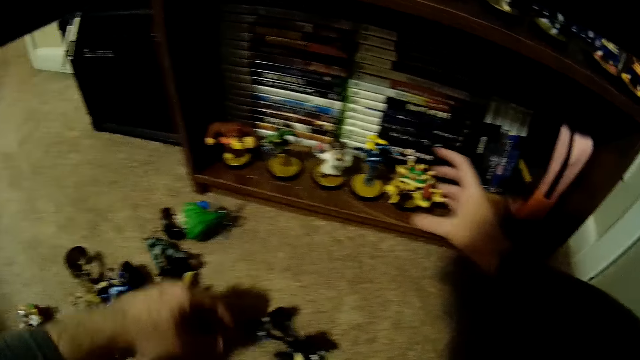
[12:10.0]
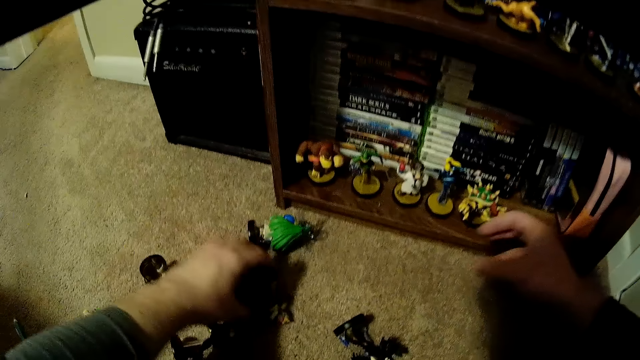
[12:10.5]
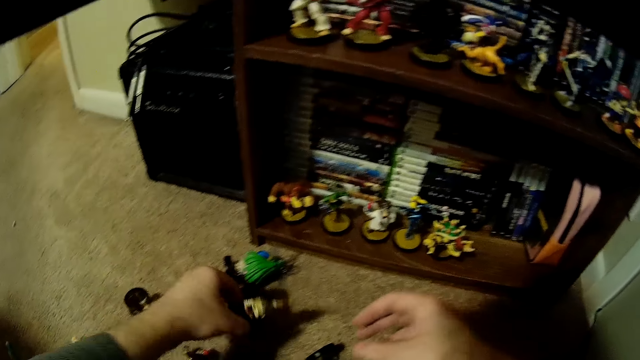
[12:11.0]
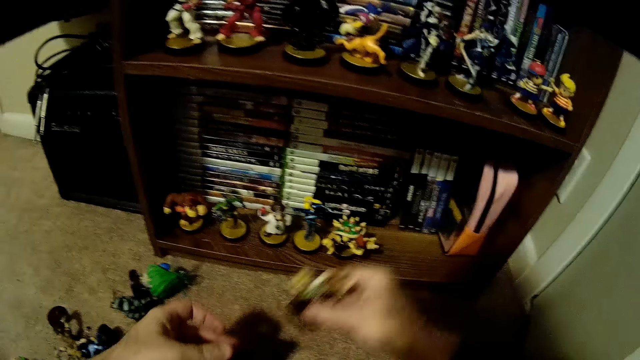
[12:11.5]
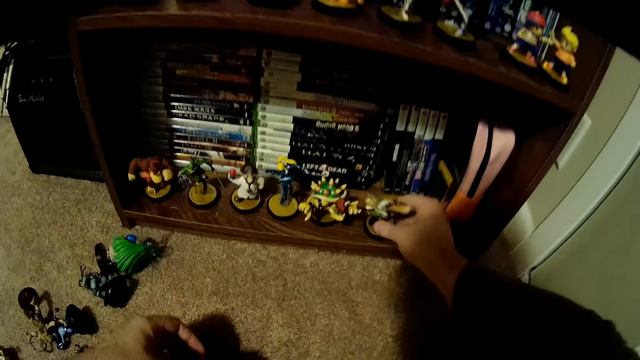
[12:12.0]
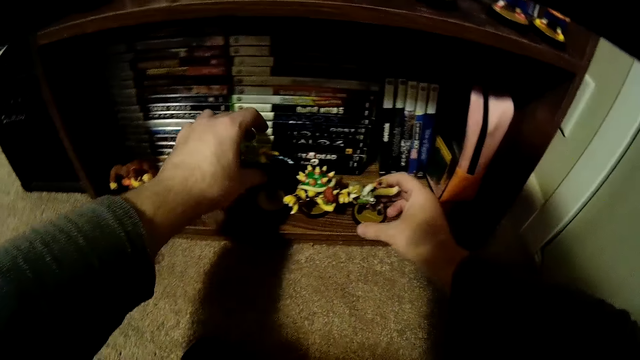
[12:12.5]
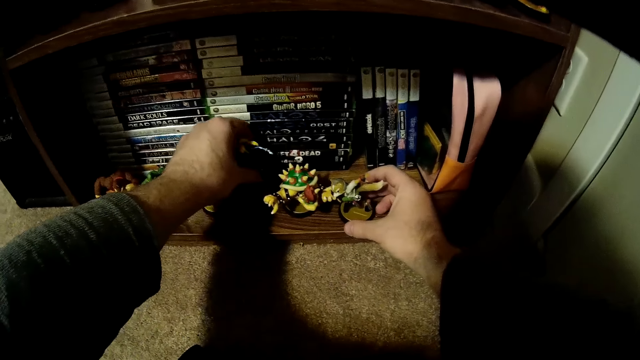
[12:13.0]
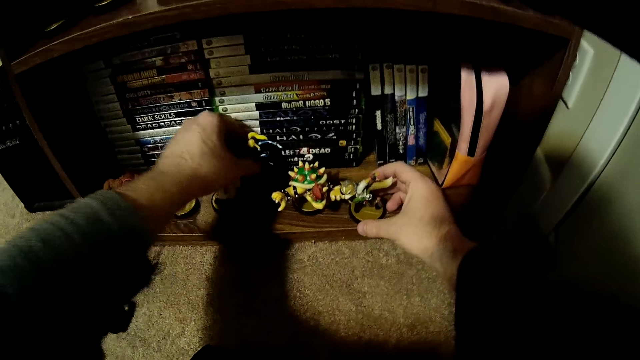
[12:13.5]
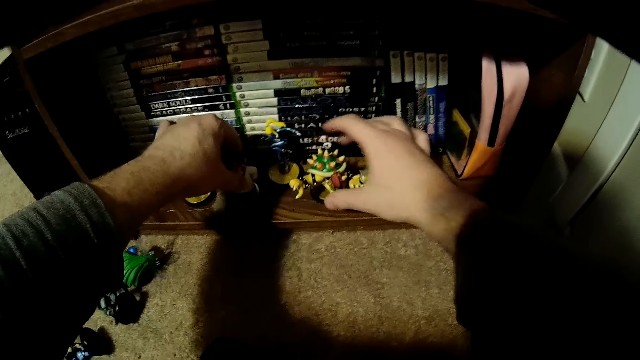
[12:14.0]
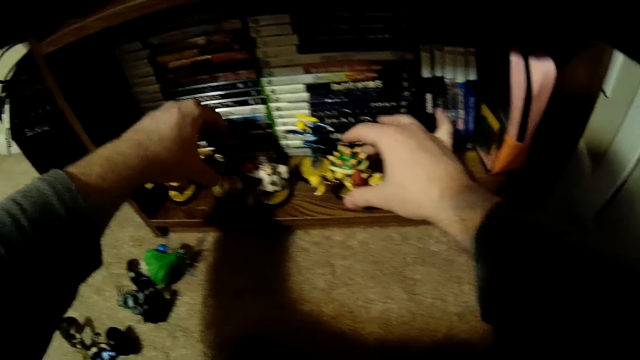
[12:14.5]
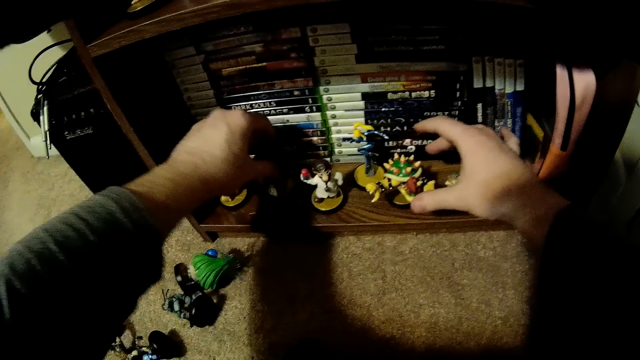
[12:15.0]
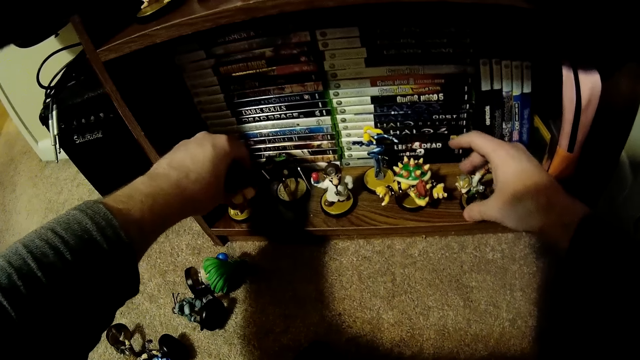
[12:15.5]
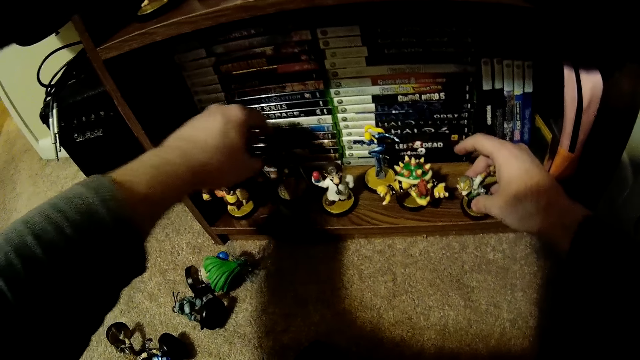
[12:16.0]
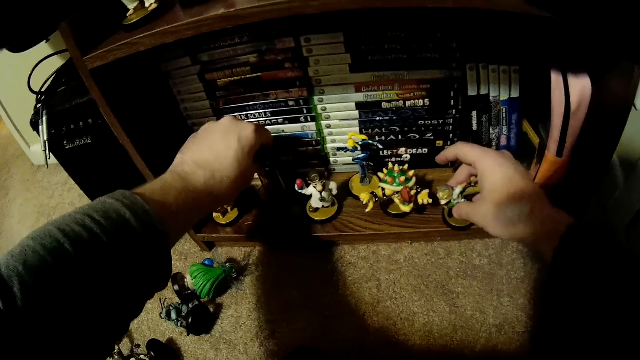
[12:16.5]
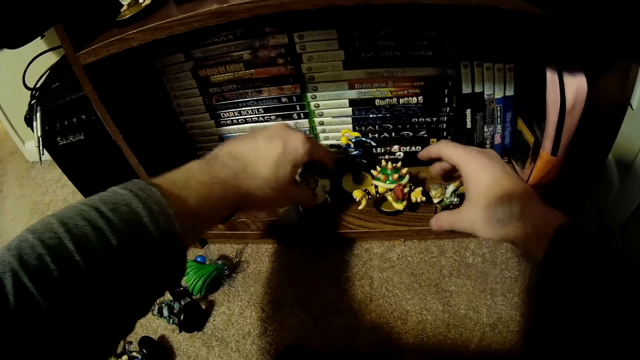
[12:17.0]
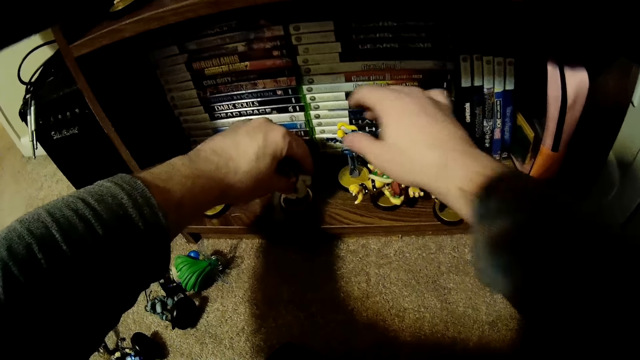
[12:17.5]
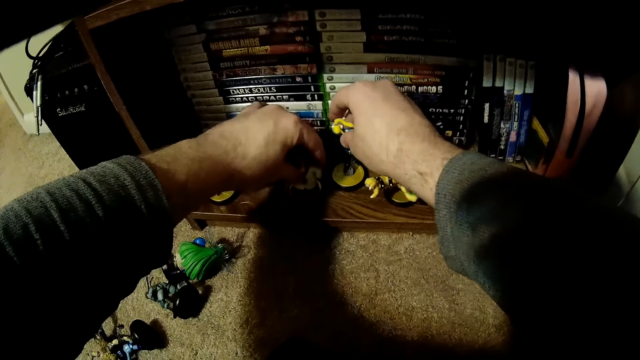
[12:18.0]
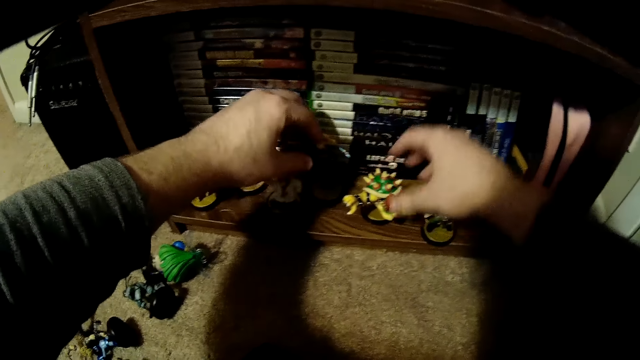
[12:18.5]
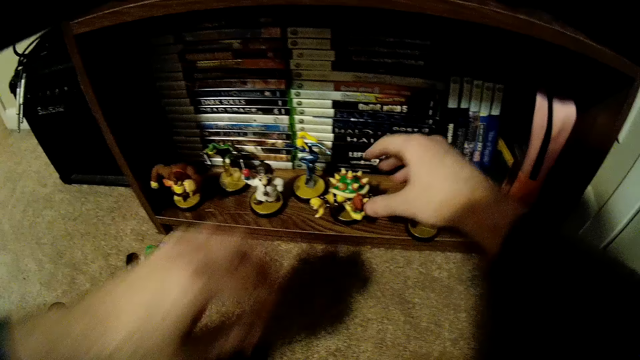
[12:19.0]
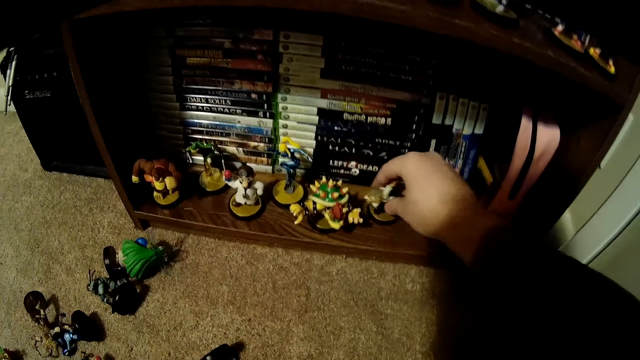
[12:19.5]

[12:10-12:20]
The camera wearer adjusts the figurine on the book shelf. He picks a figurine from the floor, holds the figurine with his right hand and places the figurine on the book shelf. He arranges the figurines on the book shelf.

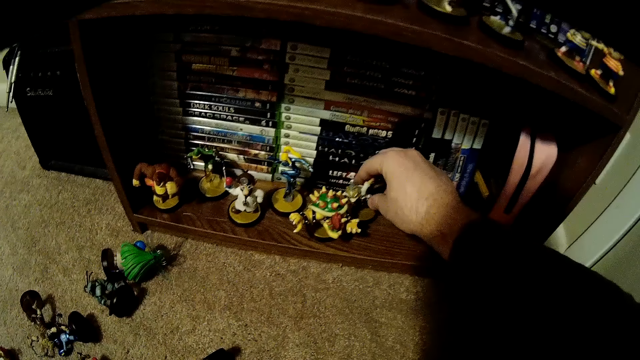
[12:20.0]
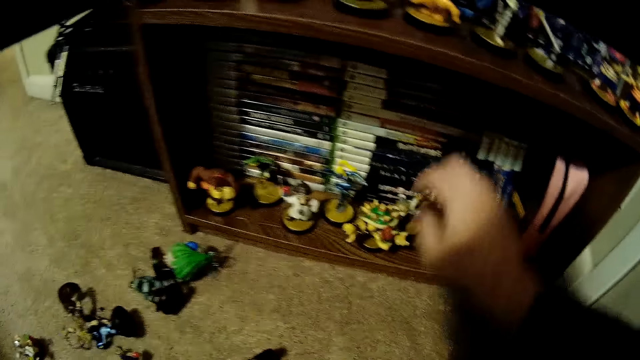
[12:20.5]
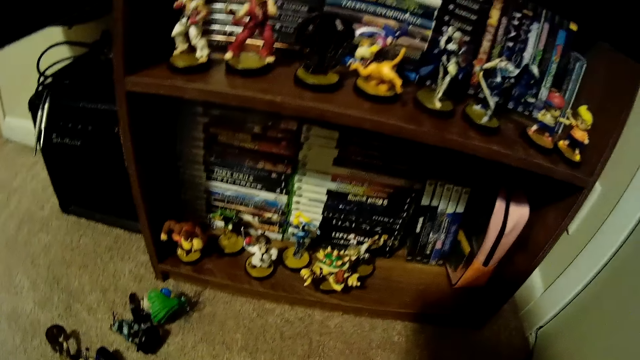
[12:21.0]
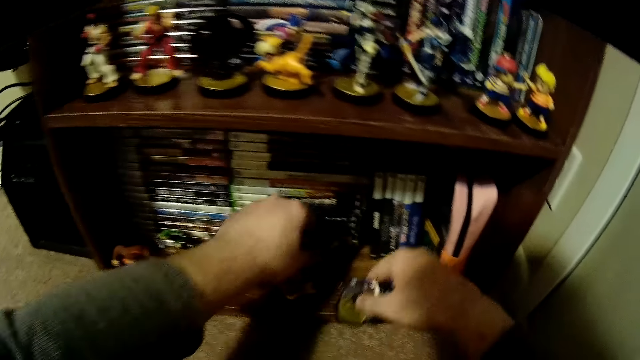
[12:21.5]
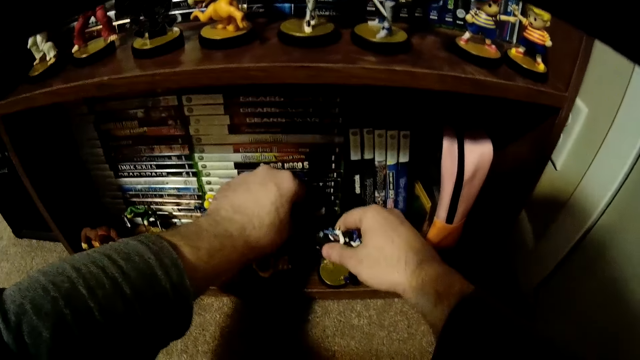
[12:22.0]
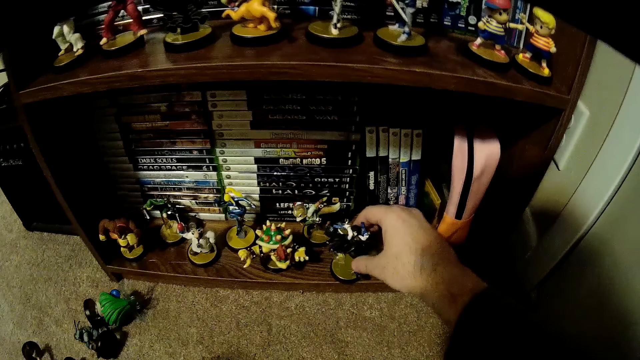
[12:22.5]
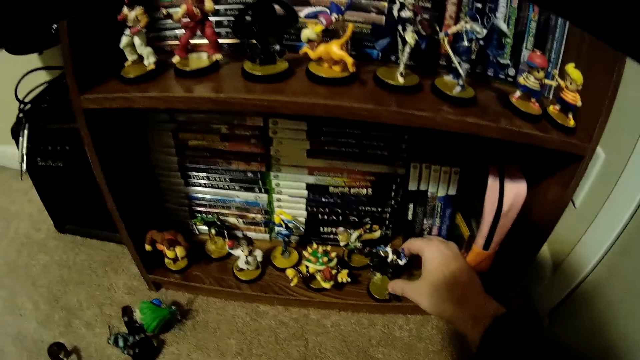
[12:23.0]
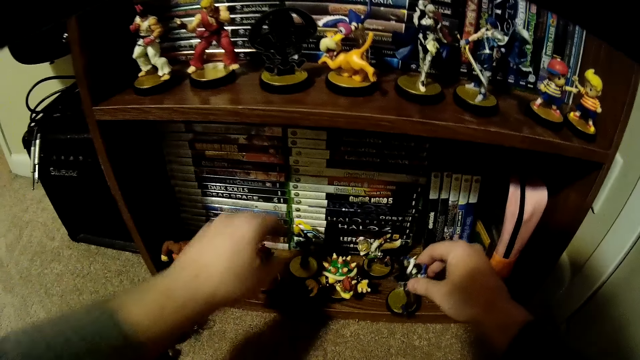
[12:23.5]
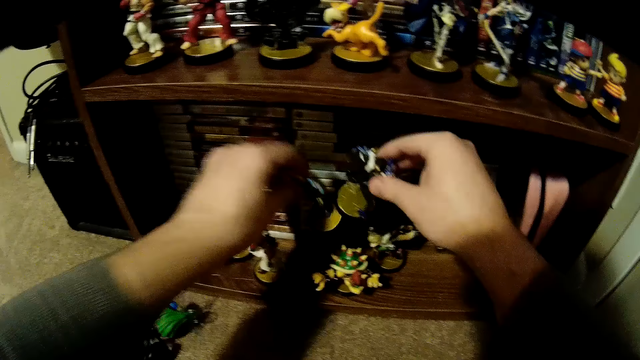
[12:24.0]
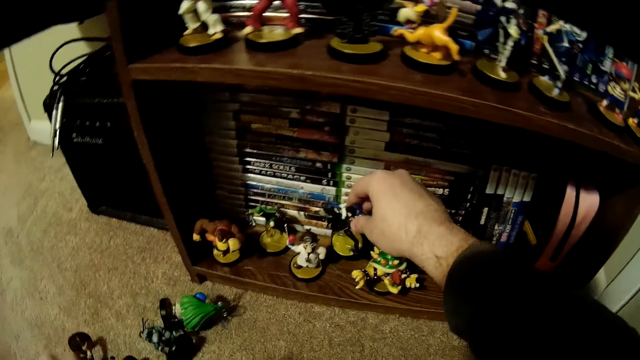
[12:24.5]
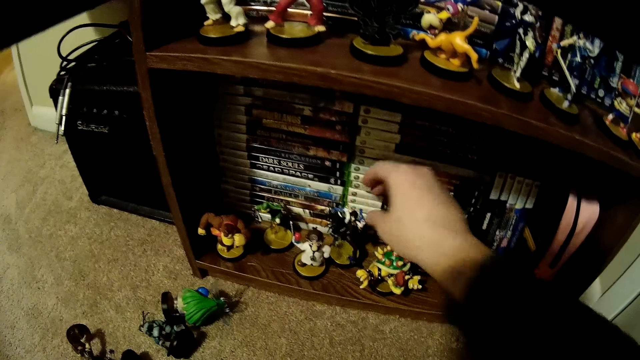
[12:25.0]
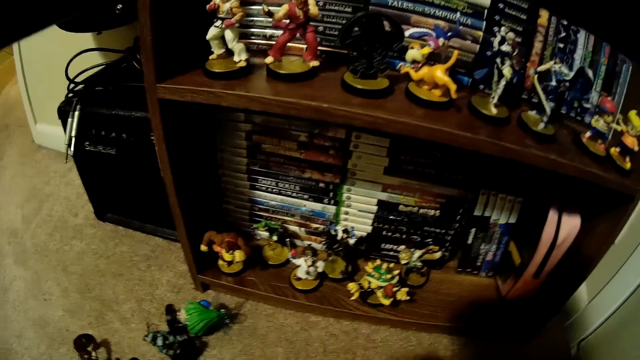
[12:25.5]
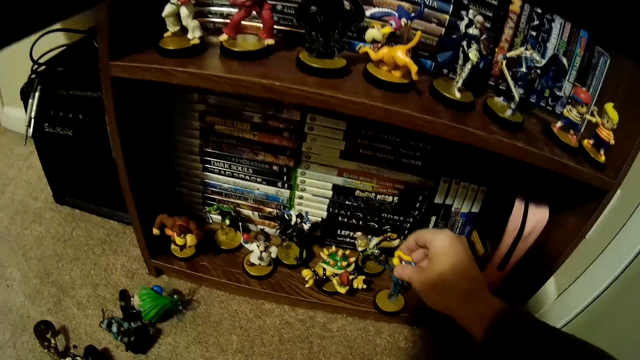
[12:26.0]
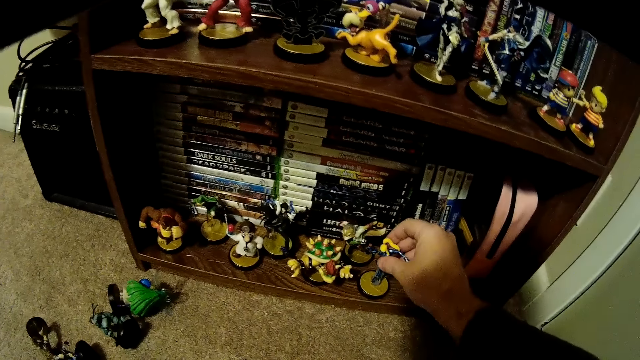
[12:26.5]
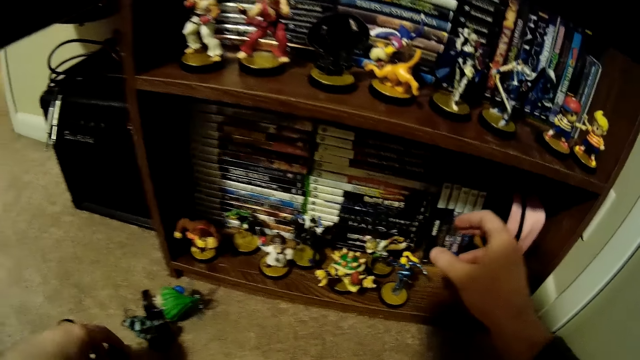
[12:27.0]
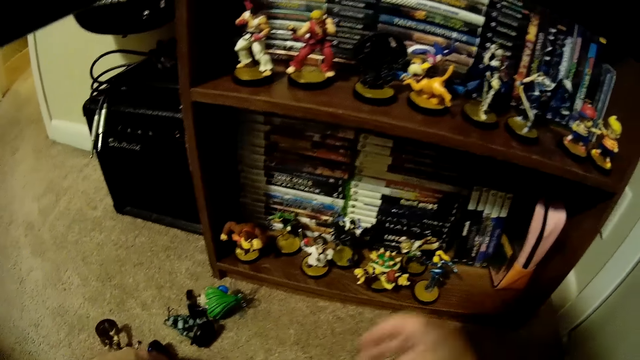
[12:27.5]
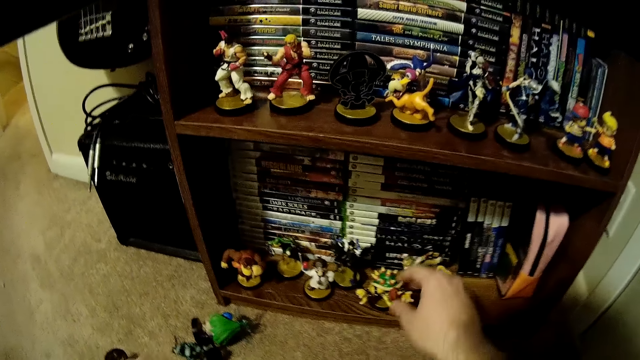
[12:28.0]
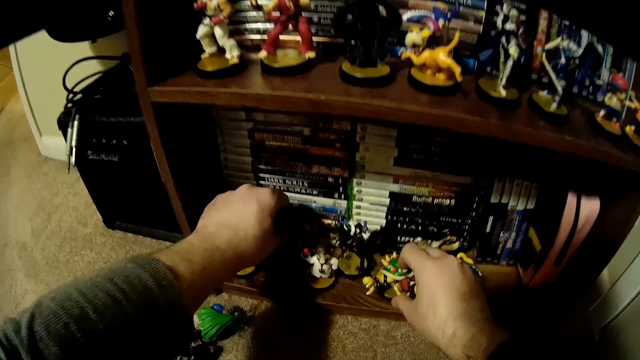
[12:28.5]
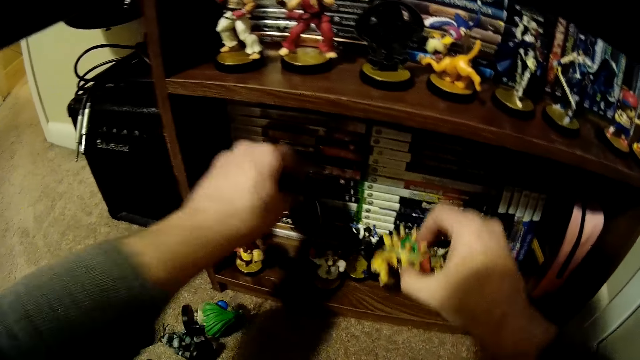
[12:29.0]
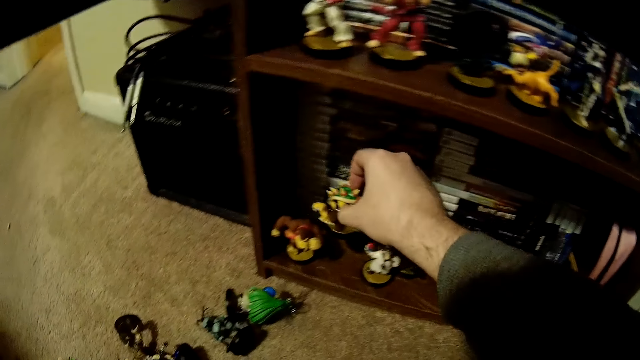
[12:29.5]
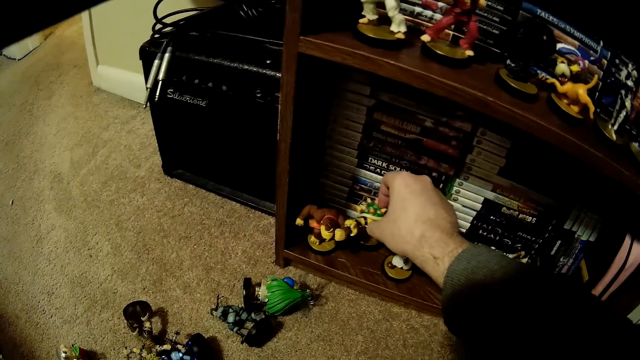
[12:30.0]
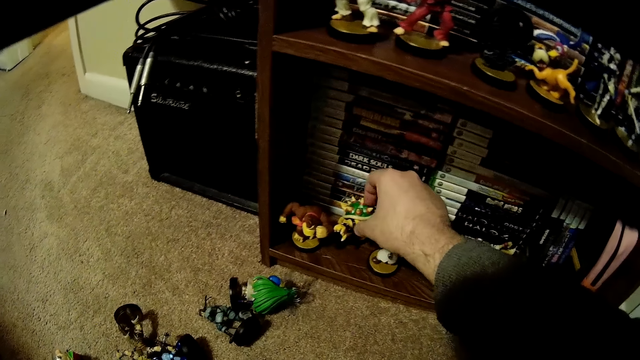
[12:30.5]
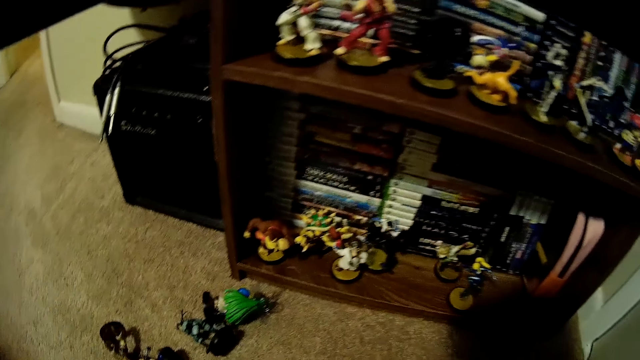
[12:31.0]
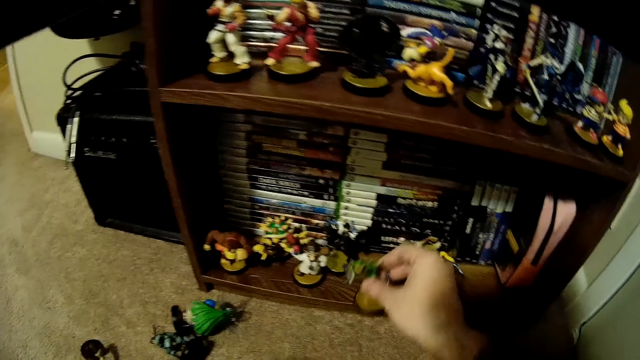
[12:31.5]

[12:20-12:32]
The camera wearer places the figurines on the book shelf. He picks a figurine from the book shelf and places the figurine on the book shelf. He holds a figurine with his right hand and places the figurine on the book shelf. He picks the figurines from the book shelf and places a figurine on the book shelf. He holds a figurine with his right hand.
